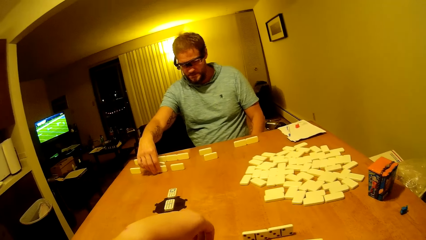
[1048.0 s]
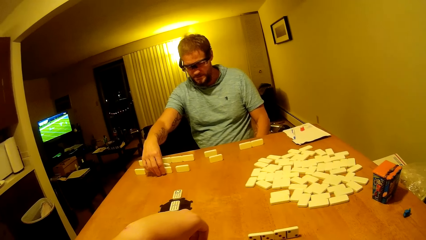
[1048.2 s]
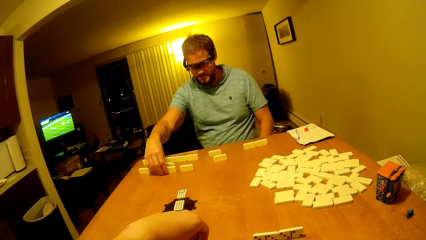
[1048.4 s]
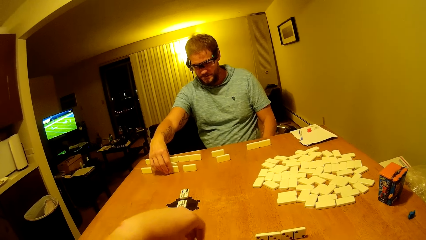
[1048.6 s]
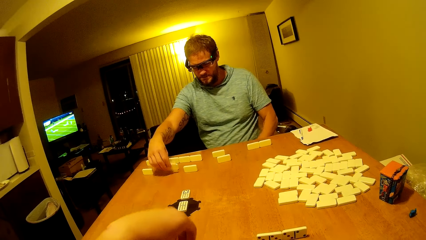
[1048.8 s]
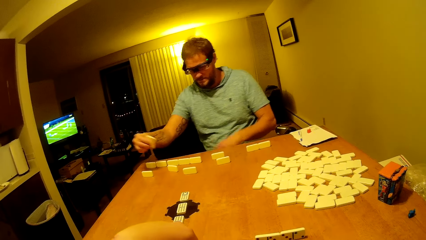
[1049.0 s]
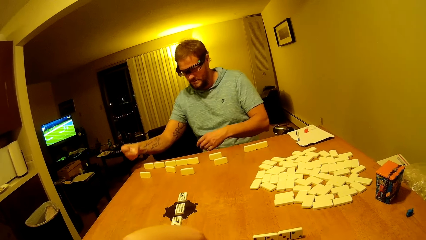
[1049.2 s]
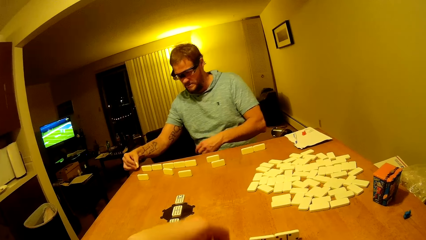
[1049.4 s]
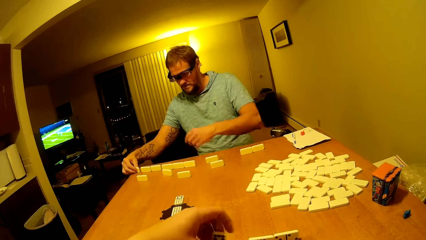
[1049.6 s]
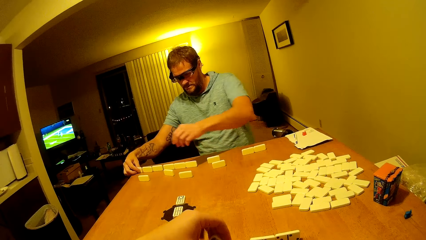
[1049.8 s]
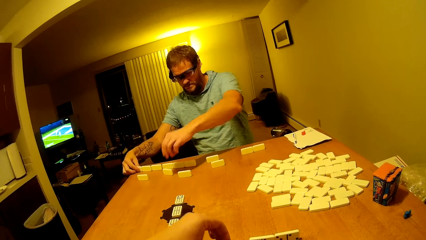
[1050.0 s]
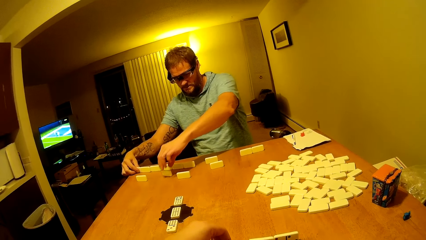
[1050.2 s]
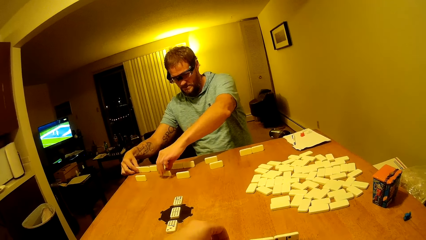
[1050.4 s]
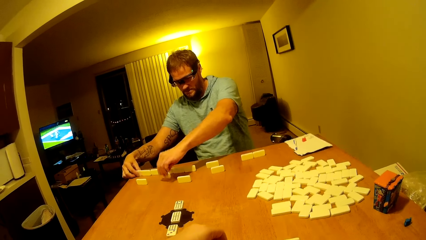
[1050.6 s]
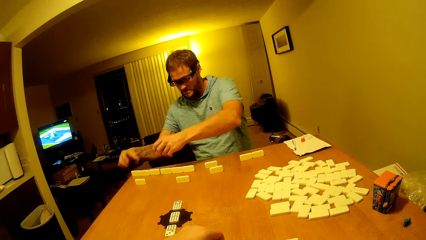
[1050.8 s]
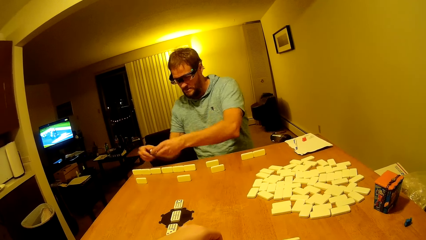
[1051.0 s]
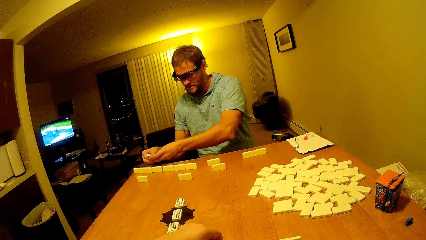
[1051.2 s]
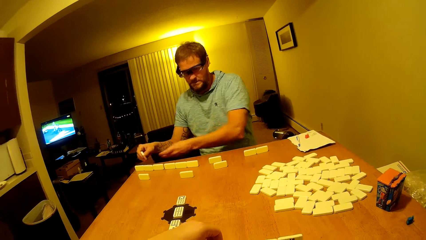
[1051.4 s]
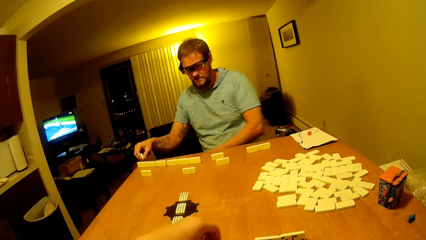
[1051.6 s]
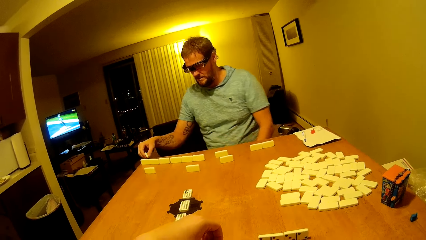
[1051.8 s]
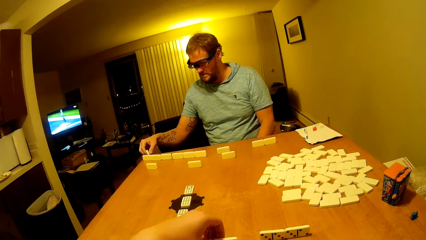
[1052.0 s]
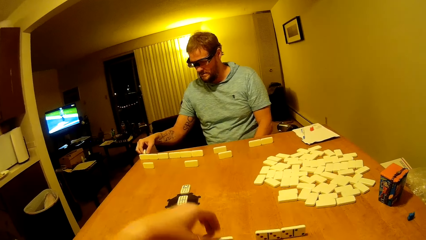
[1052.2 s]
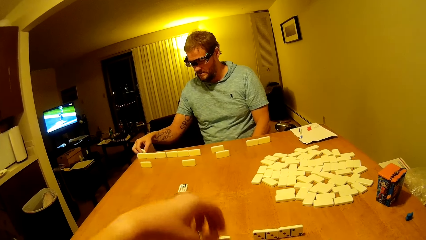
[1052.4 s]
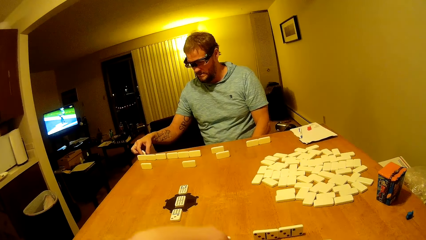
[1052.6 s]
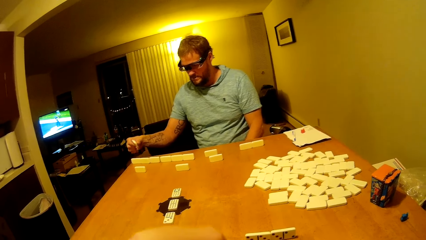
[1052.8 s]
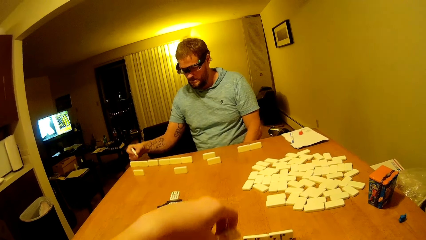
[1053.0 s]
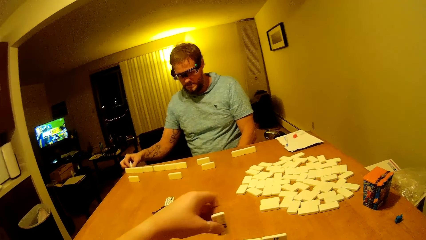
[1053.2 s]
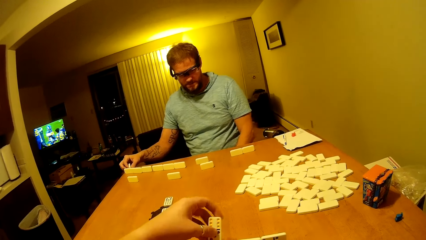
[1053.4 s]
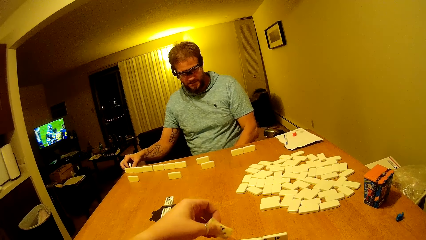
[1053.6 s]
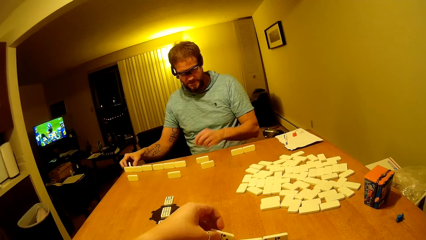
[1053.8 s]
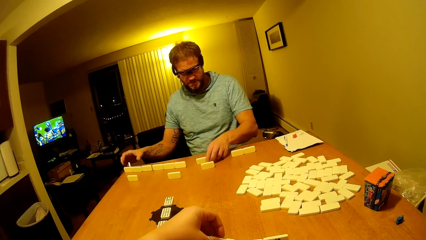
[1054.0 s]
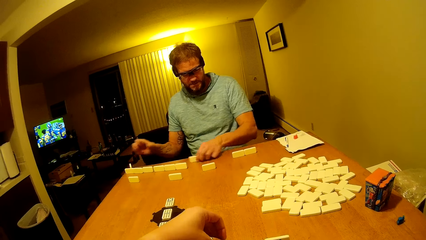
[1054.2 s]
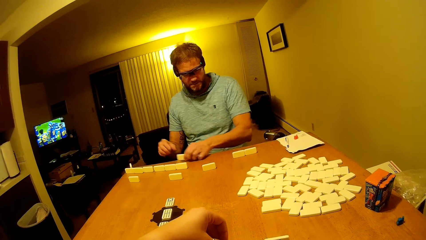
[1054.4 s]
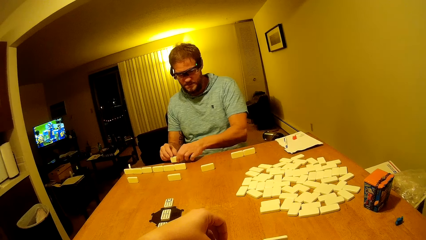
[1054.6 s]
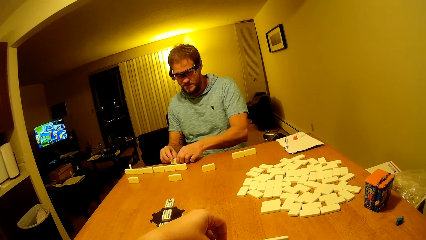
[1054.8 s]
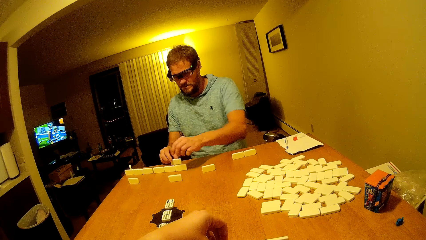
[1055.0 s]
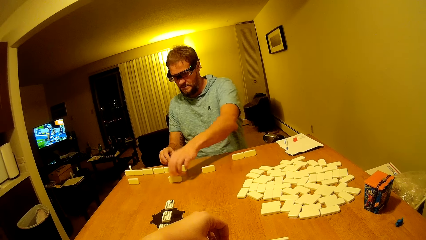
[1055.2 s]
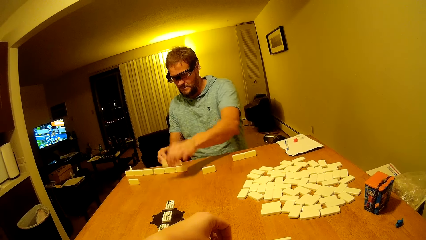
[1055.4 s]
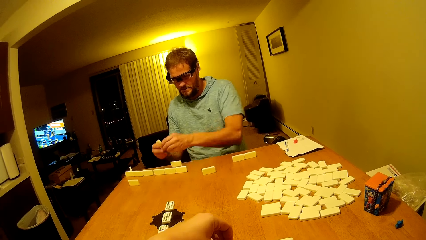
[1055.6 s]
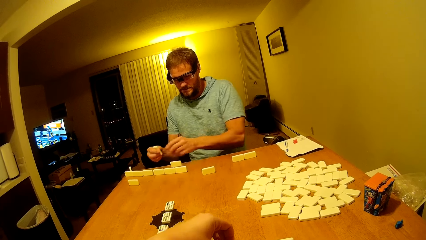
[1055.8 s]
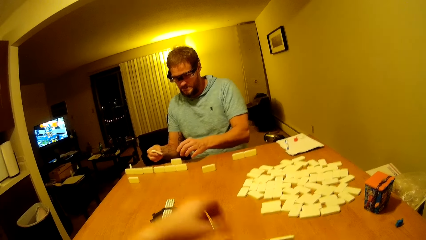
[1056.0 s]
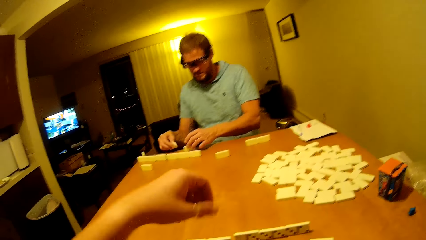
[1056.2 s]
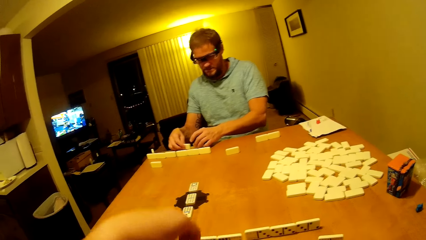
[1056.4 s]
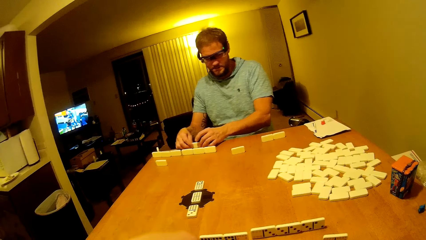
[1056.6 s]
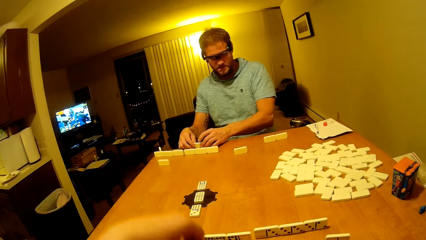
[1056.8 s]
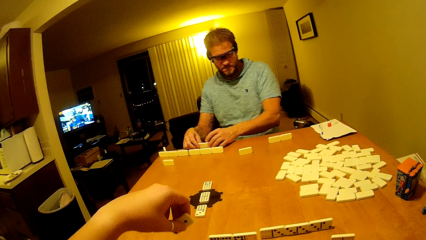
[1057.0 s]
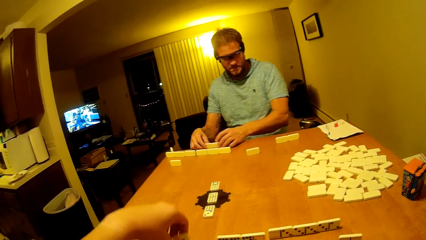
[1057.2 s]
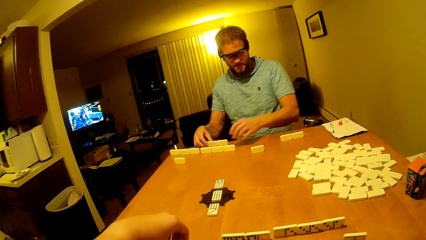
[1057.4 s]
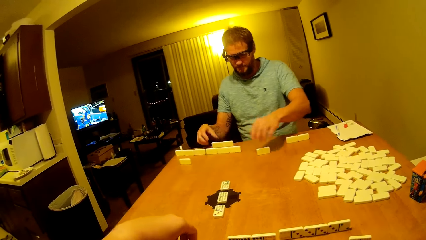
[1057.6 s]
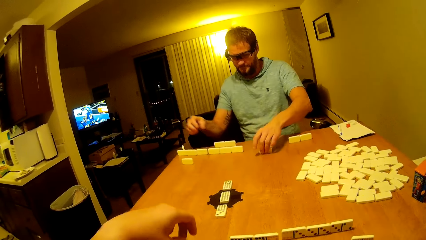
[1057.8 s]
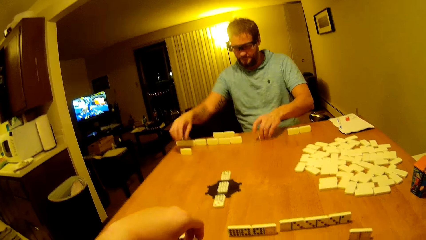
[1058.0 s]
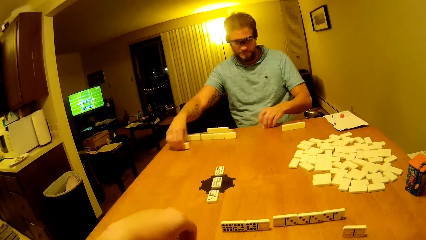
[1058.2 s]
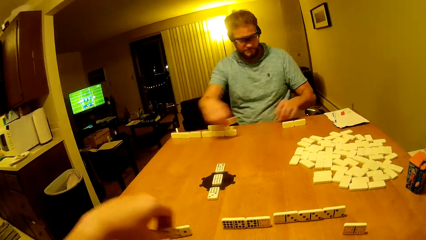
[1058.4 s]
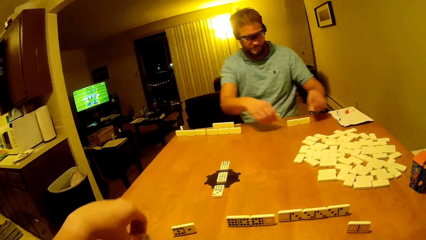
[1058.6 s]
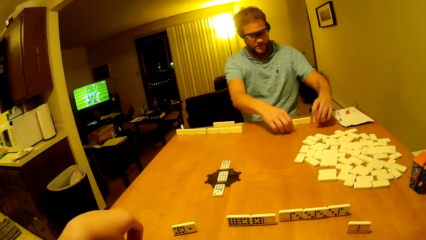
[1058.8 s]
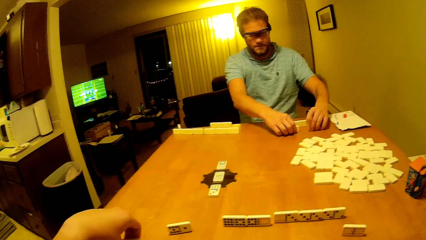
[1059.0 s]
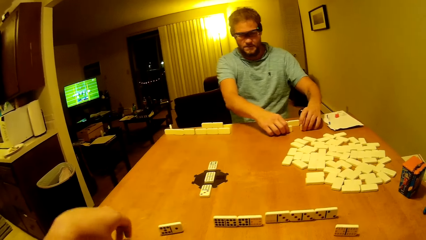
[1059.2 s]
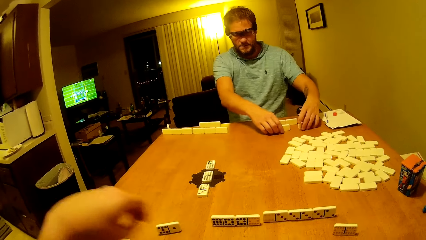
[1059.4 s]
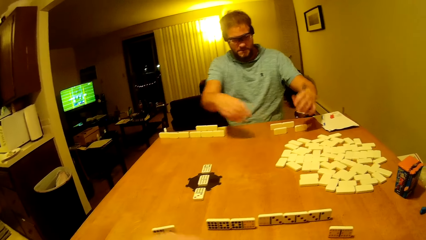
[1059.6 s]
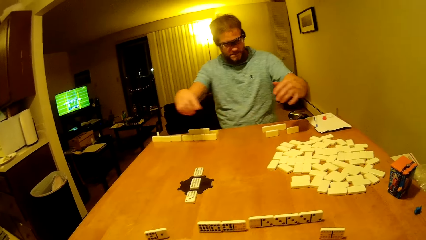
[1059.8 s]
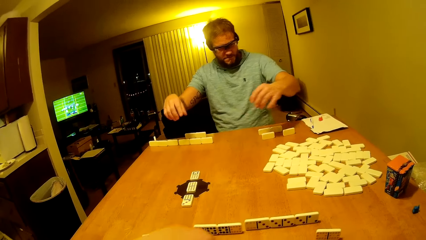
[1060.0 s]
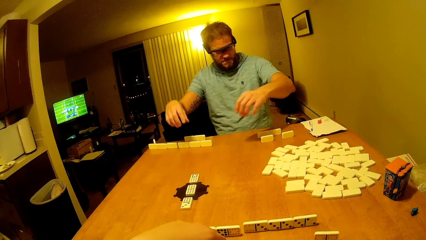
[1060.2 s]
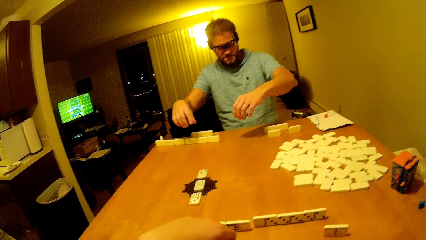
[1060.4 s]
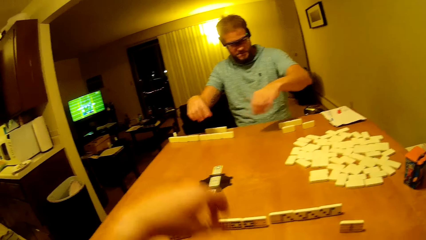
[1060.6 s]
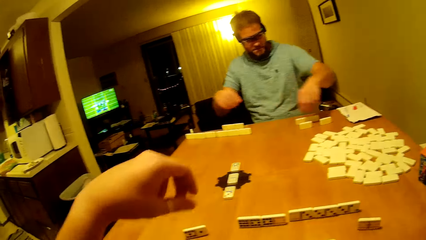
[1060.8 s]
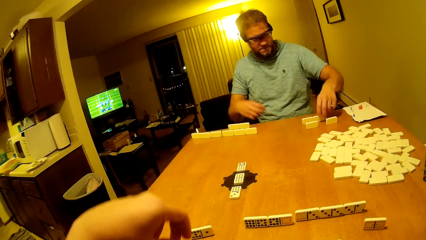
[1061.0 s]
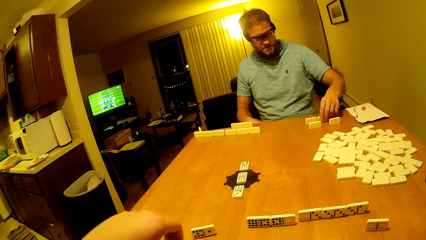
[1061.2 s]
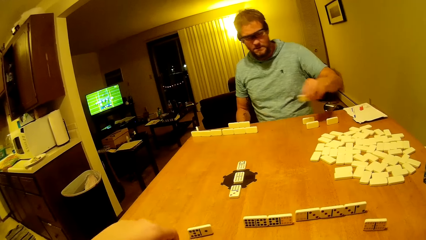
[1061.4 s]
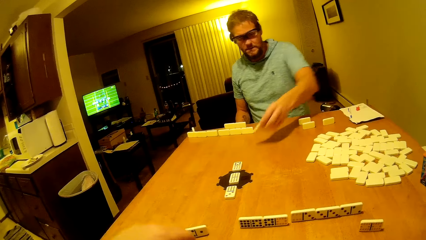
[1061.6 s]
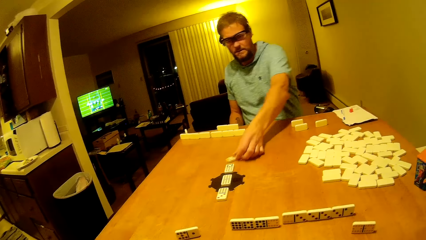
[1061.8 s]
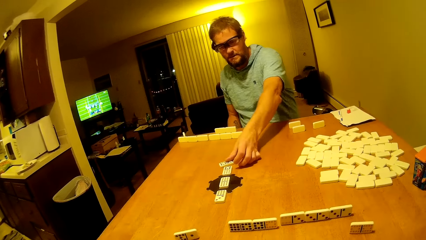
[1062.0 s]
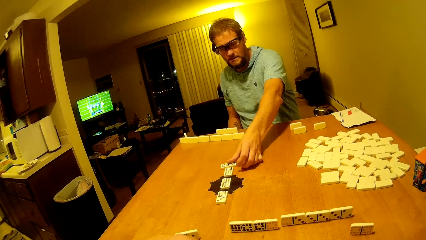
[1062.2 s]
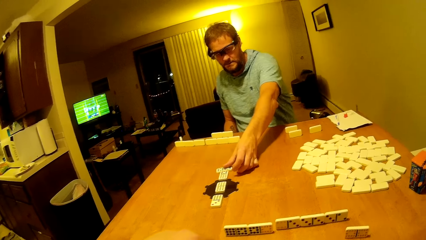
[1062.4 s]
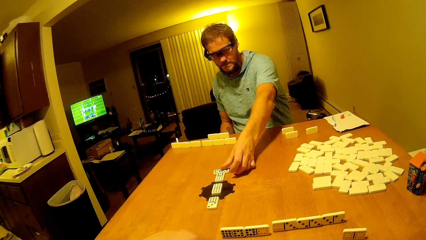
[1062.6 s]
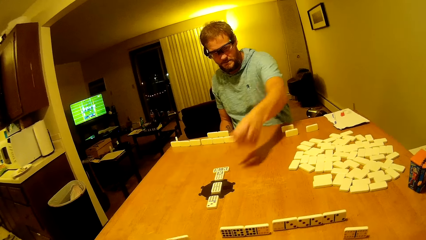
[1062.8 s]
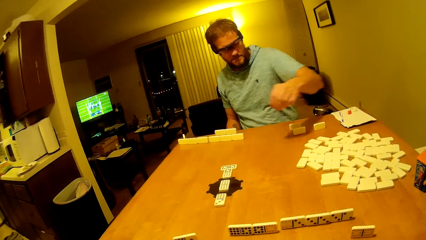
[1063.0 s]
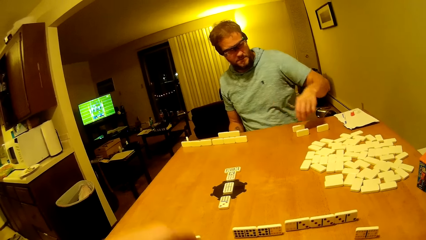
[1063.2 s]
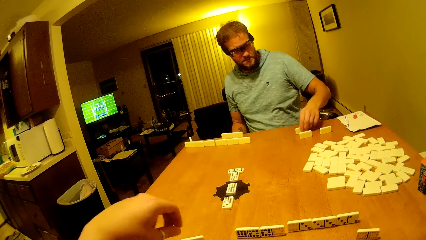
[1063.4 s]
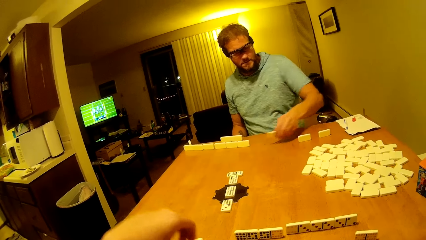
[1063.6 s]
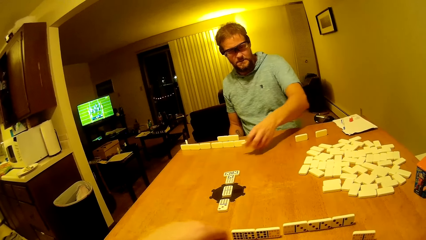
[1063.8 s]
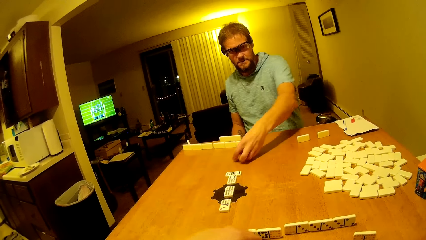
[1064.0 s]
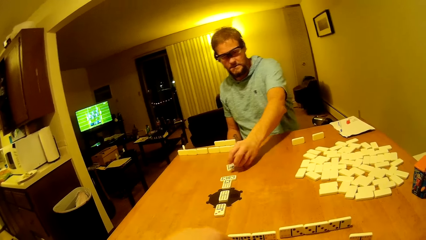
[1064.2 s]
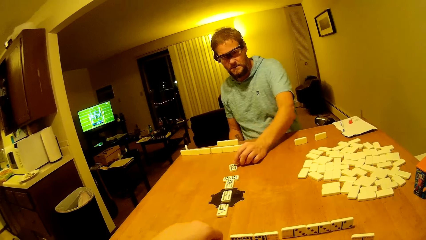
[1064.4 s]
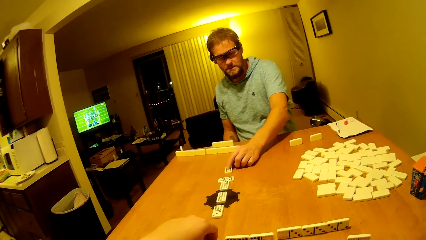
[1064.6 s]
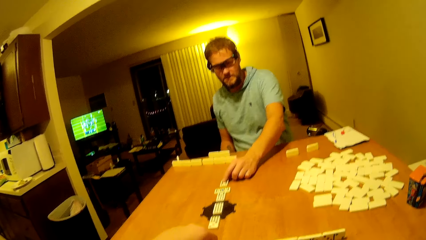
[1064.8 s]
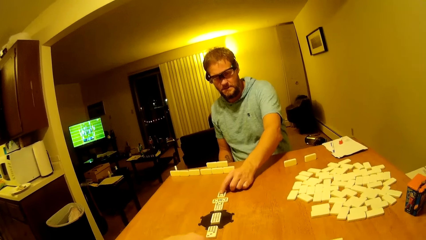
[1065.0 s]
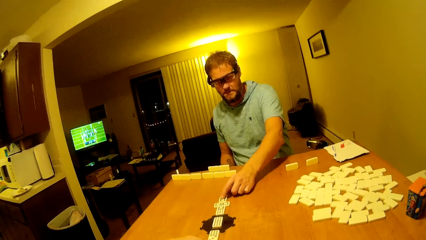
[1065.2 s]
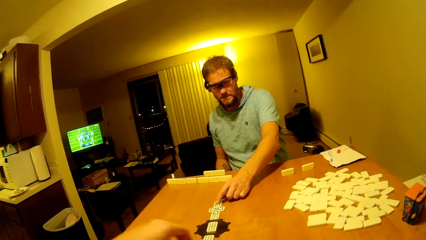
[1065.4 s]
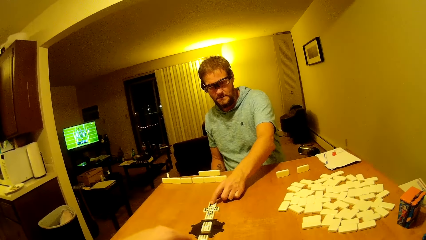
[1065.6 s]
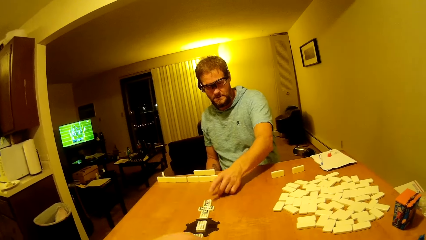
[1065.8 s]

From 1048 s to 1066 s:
A man picks up the pai gow tile on the table. The man places the pai gow tile on the table. The man picks up the pai gow tile on the table. The man places the pai gow tile on the table. The camera wearer picks up the pai gow tile on the table. They place the pai gow tile on the table. The man places the pai gow tile on the table. The man arranges the dice up. The man picks up the pai gow tile on the table. The man places the pai gow tile on the table. The camera wearer places the pai gow tile on the table. The man drags the pai gow tile on the table. The man arranges the dice up. The man places the pai gow tiles on the table. The man picks up the pai gow tile on the table. The man places the pai gow tile on the table. The man picks up the pai gow tile. The man drops the pai gow tile on the table.
